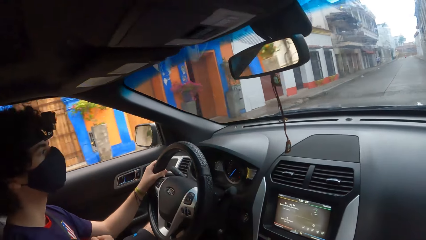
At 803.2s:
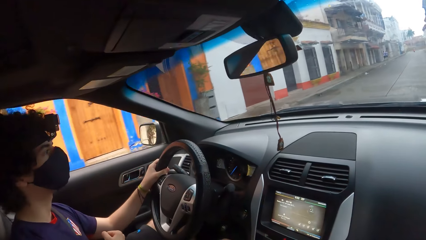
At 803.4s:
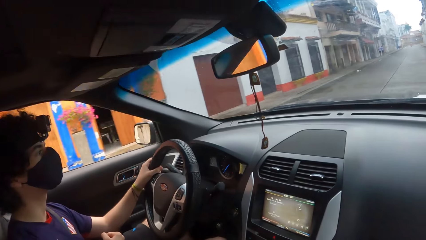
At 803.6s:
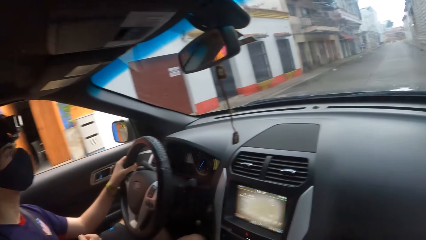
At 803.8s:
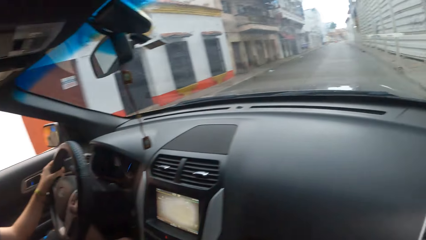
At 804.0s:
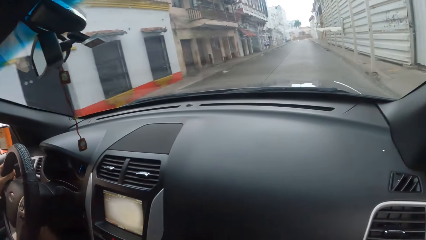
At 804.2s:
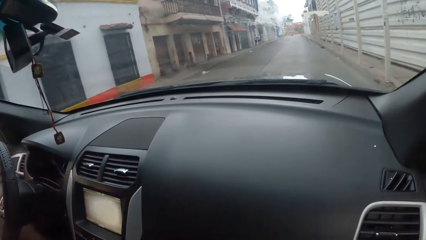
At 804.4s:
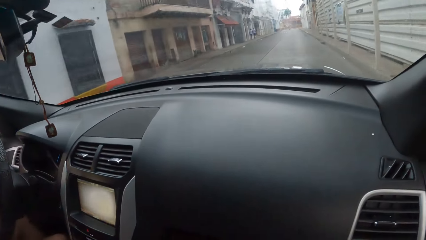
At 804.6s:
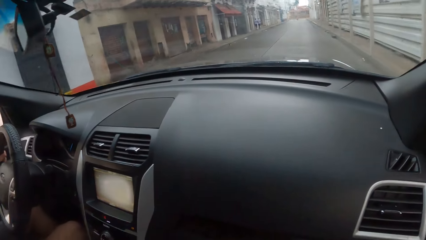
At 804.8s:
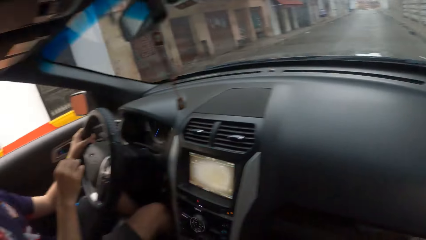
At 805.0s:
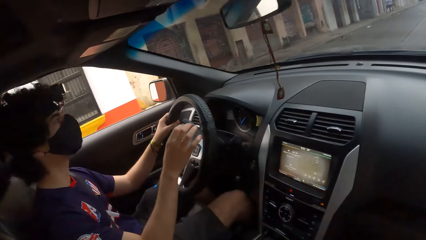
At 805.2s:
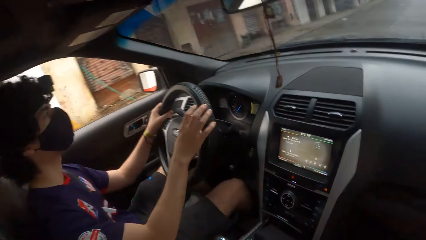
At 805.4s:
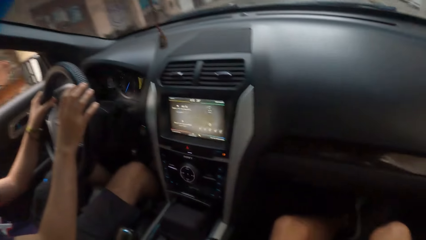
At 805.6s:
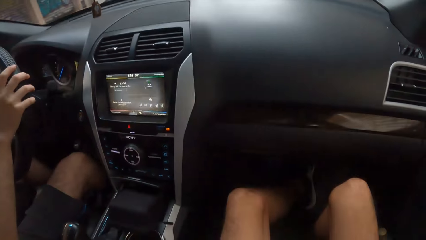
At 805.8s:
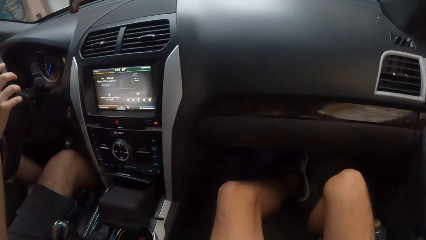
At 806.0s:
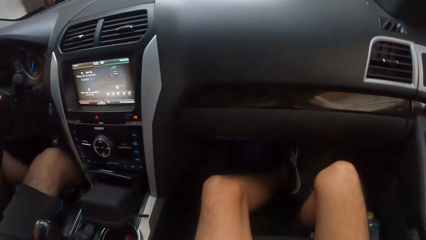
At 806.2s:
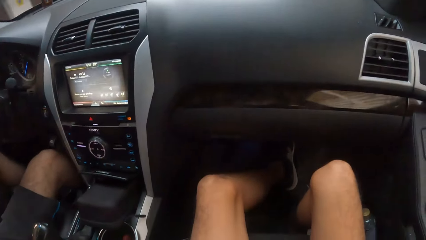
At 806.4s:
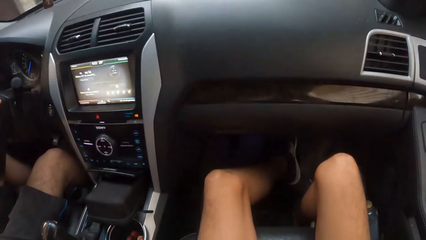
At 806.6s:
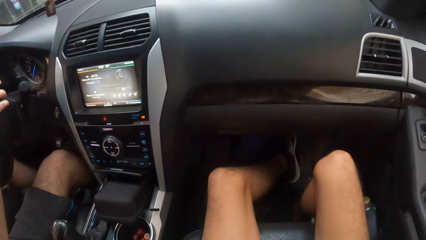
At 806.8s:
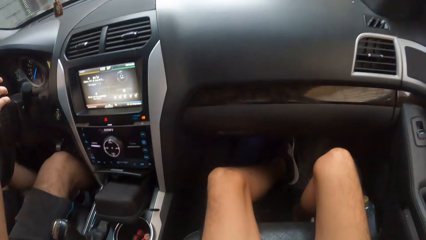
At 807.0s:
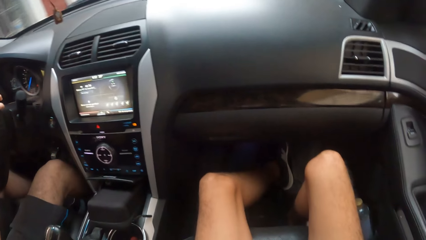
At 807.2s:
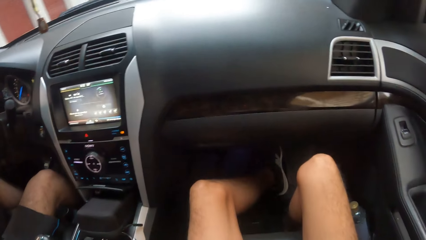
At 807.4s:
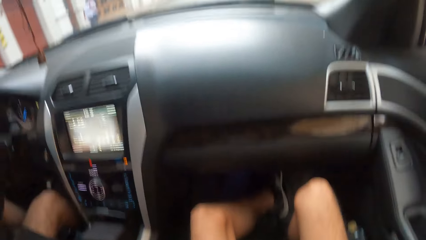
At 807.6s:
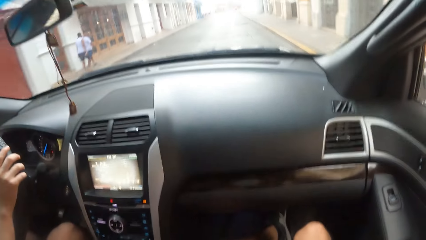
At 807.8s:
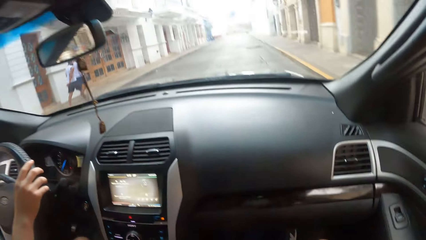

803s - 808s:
A man removes one hand from the steering wheel.

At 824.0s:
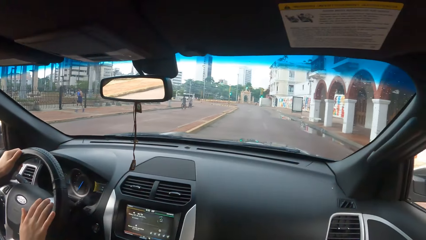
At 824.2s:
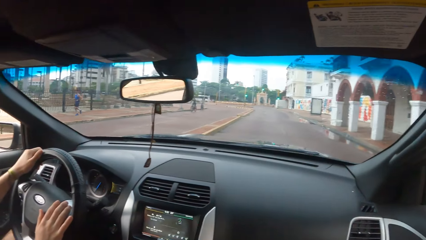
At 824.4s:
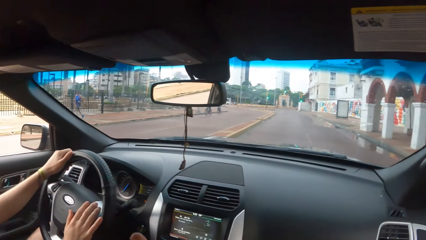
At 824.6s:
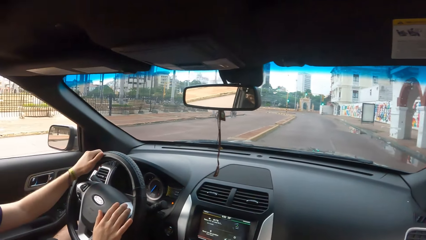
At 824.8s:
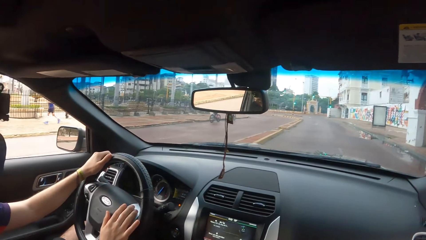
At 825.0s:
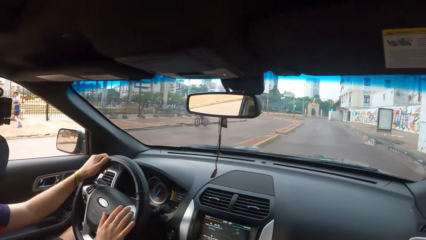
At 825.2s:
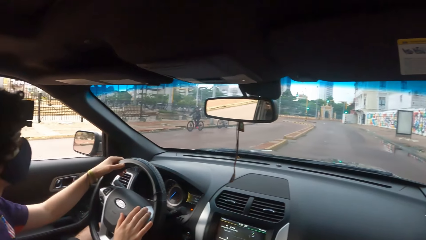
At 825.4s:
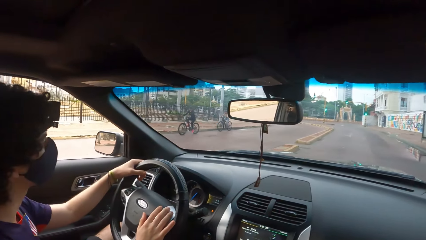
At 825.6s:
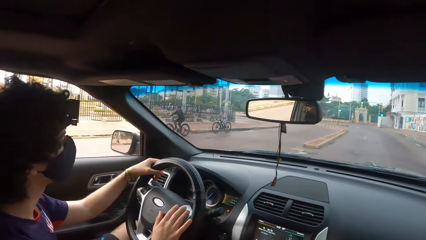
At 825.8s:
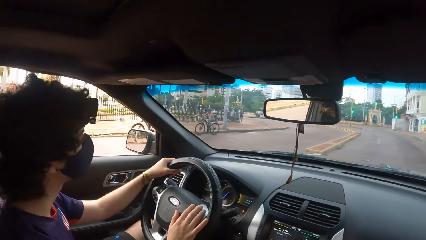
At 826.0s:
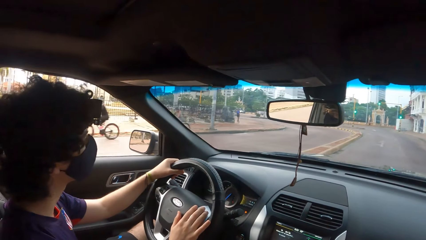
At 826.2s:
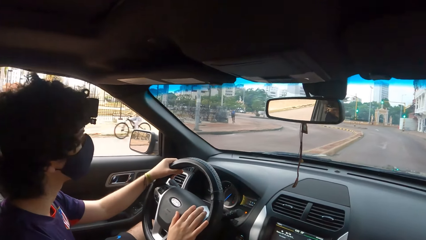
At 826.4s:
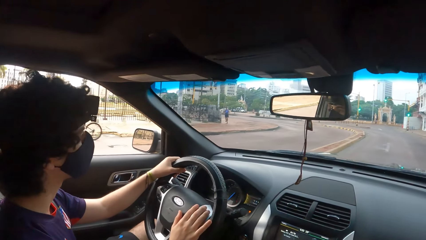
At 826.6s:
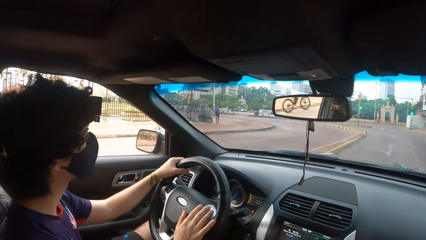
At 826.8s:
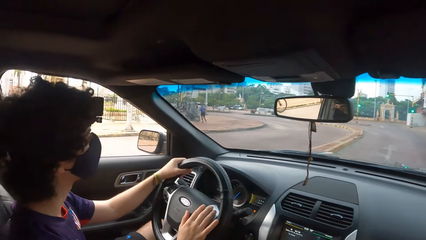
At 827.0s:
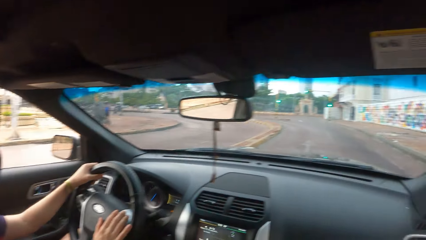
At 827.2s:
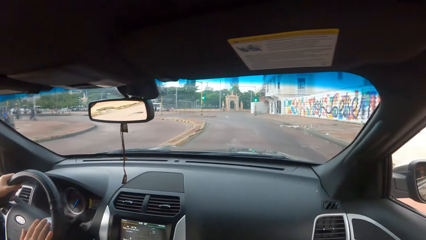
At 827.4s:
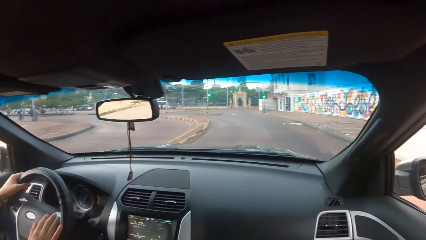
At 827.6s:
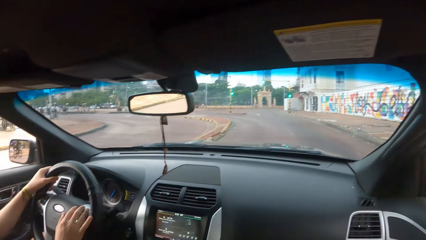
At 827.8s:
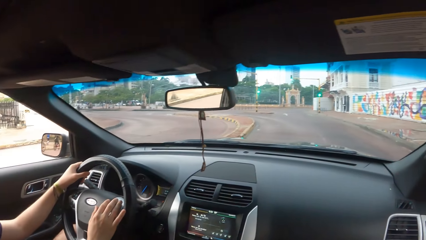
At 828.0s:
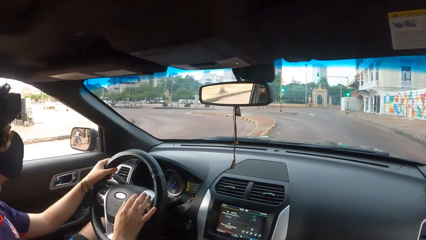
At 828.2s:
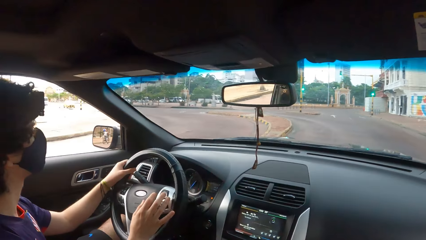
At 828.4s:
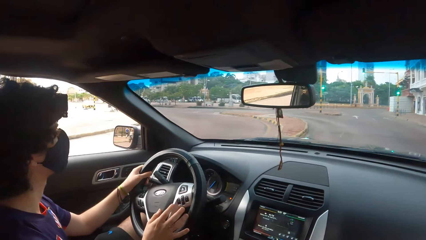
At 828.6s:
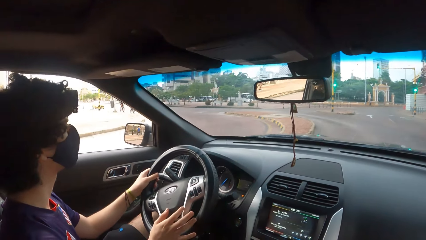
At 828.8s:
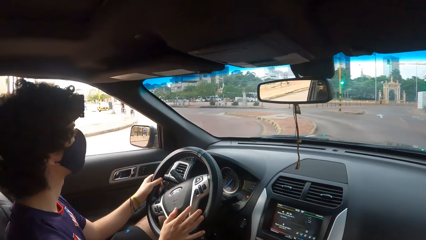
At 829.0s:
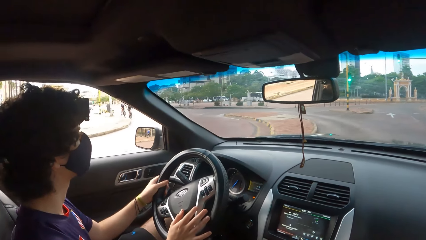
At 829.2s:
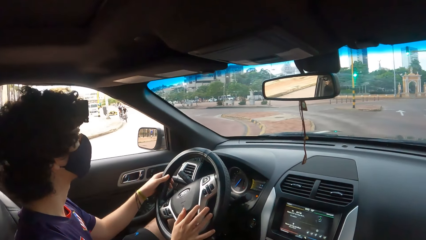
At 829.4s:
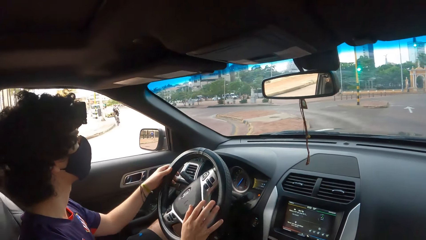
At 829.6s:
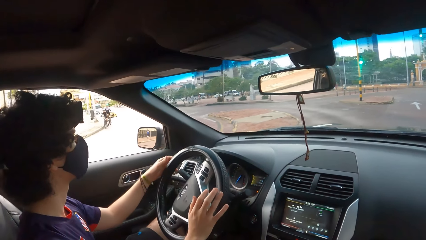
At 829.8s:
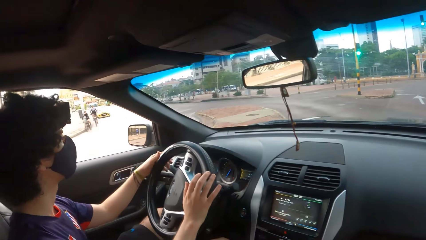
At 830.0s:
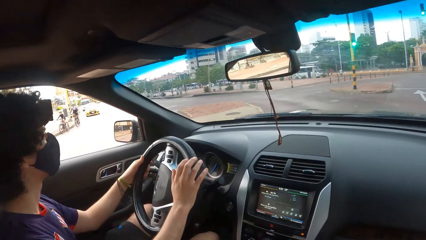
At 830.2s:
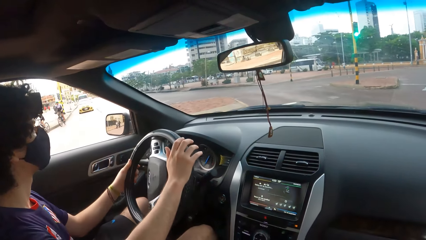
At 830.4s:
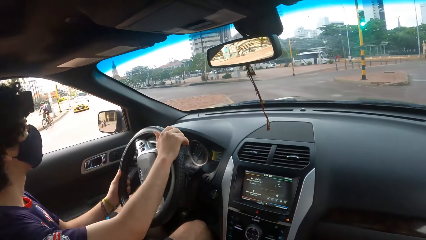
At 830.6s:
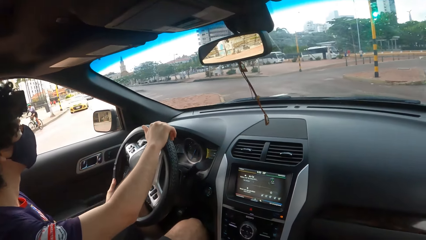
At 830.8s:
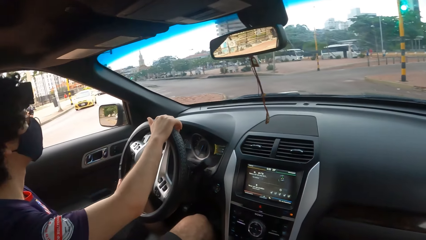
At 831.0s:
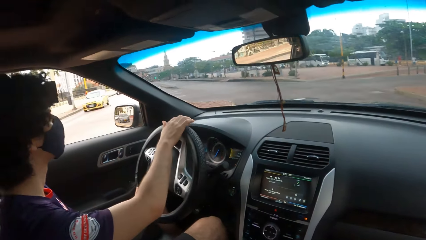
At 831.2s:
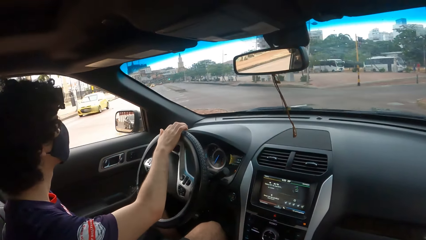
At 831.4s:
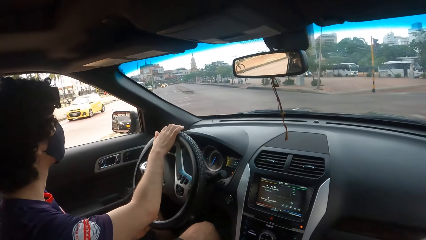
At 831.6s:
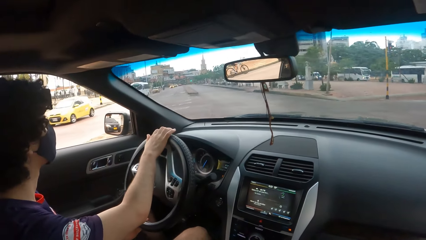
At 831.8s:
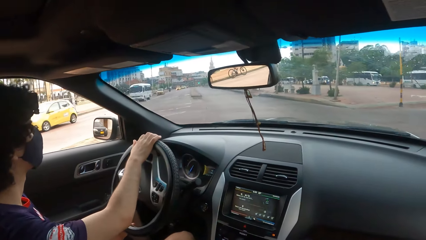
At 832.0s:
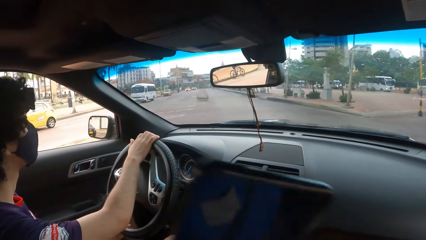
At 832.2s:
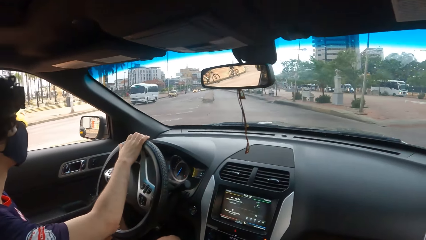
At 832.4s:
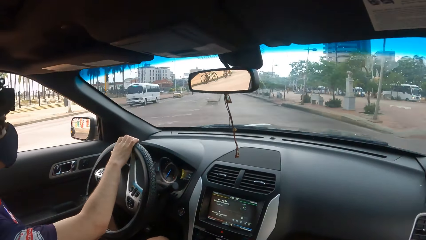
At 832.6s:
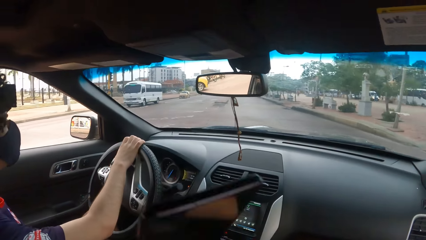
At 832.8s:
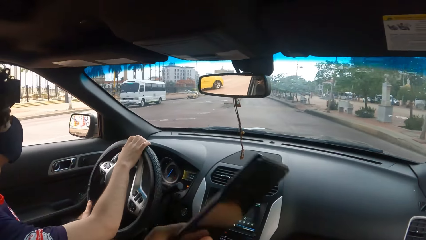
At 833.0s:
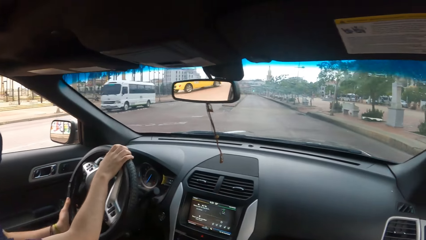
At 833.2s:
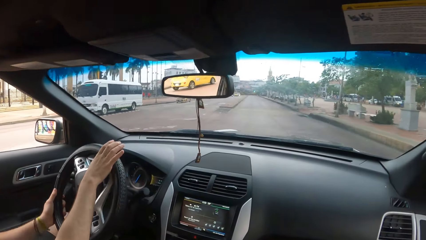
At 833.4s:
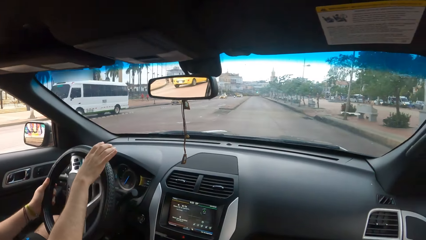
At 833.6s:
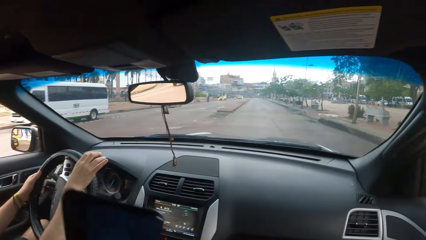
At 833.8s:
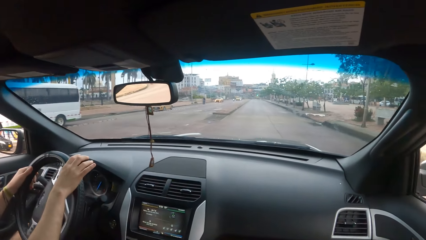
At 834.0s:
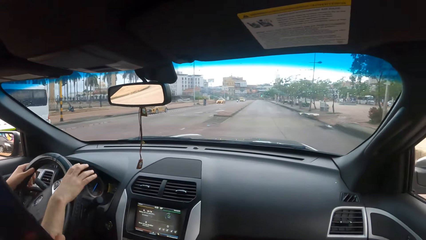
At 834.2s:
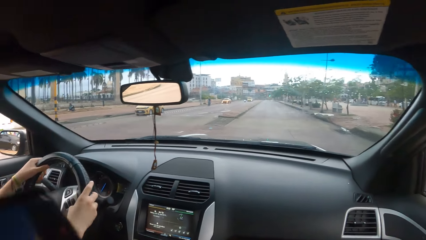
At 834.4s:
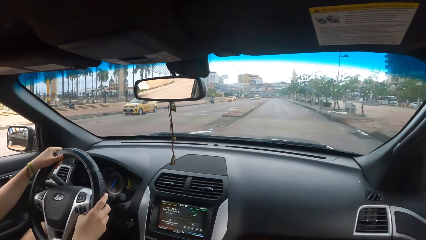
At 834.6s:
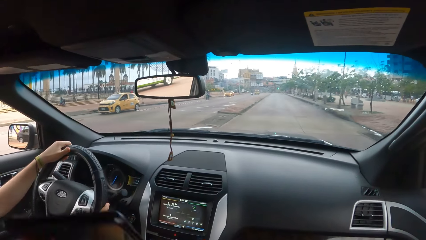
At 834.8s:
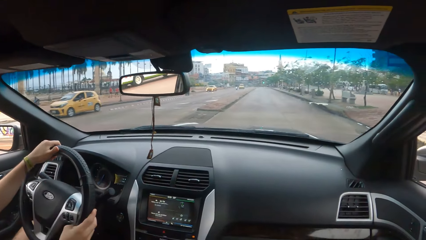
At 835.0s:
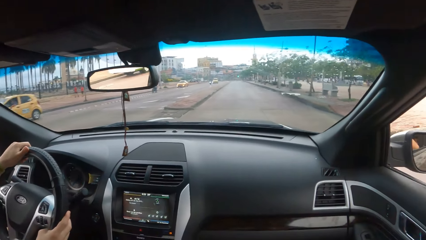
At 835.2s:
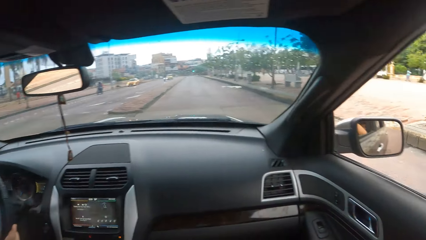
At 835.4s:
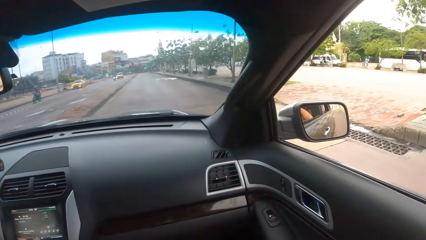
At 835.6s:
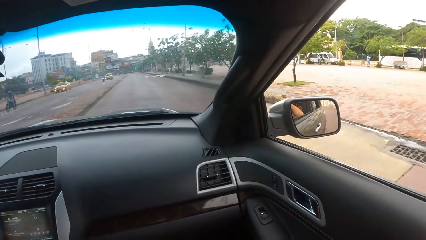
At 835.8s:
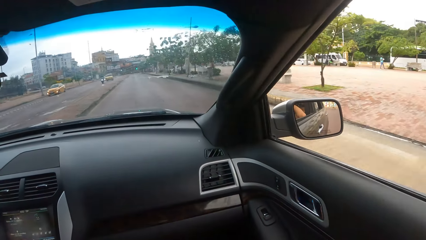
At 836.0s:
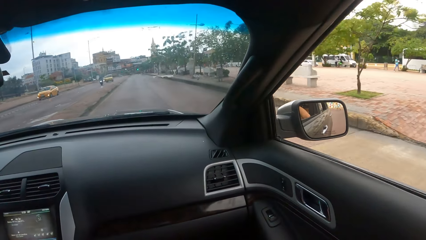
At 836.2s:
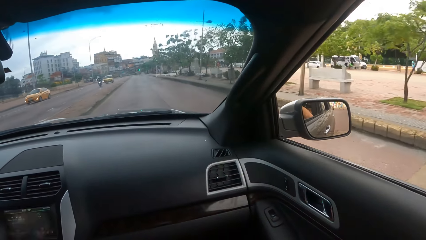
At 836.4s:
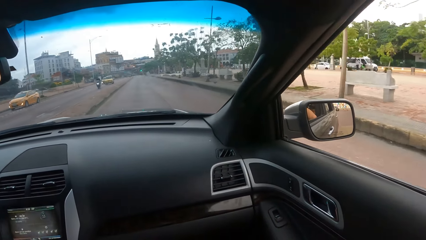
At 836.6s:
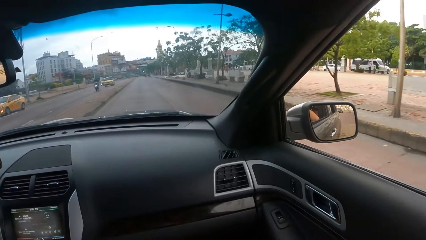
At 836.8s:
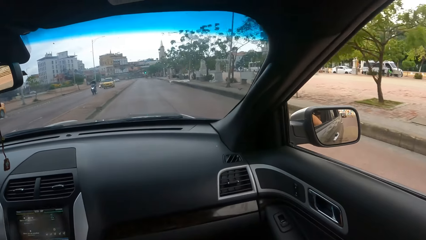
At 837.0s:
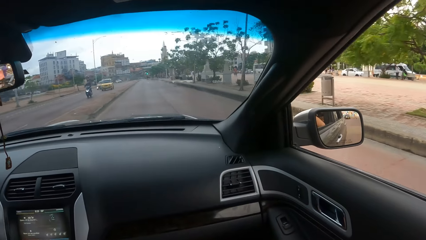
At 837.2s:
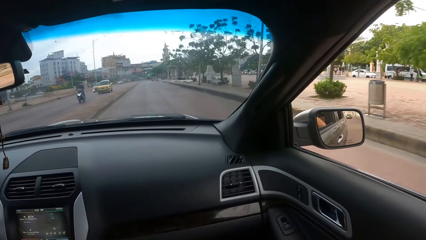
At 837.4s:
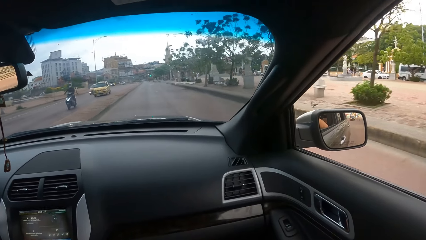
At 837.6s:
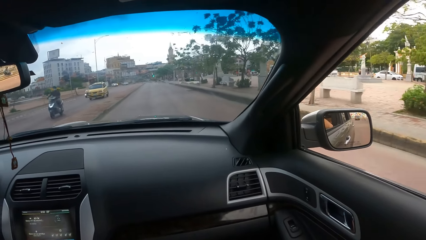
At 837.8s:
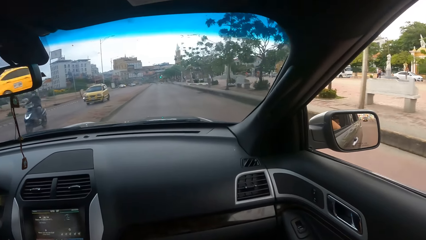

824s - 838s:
The camera wearer converses with a man. They look forward. They look left. They converse with the man. They move the left hand. They look forward in the car. They look right.
